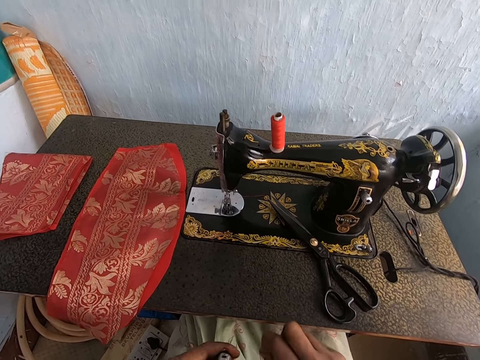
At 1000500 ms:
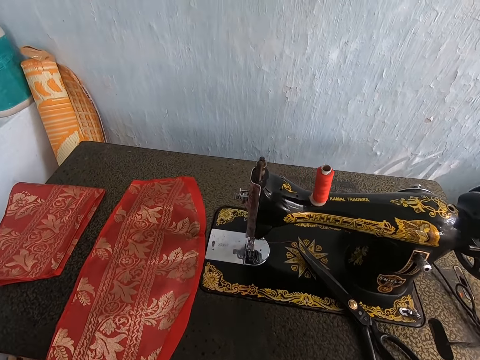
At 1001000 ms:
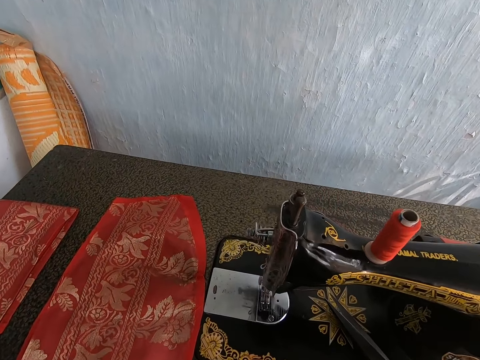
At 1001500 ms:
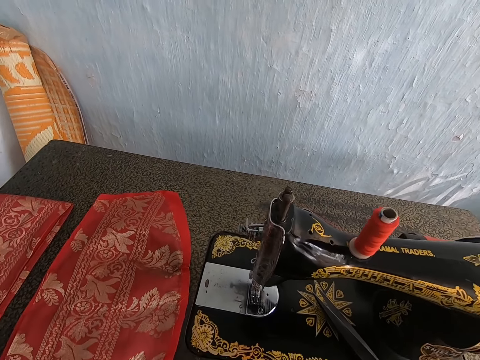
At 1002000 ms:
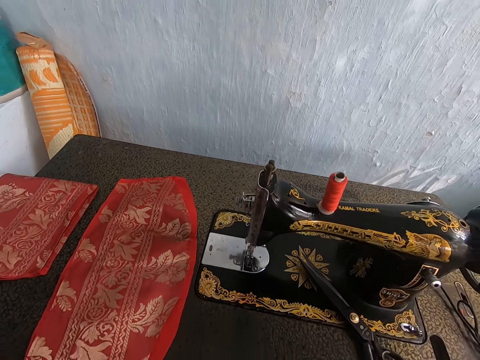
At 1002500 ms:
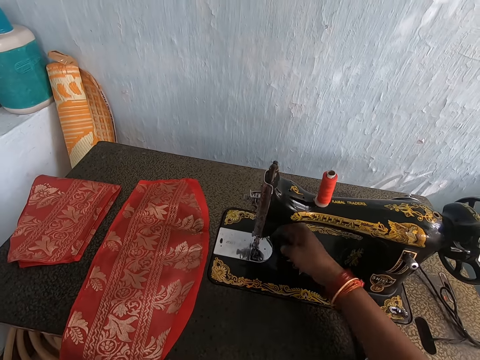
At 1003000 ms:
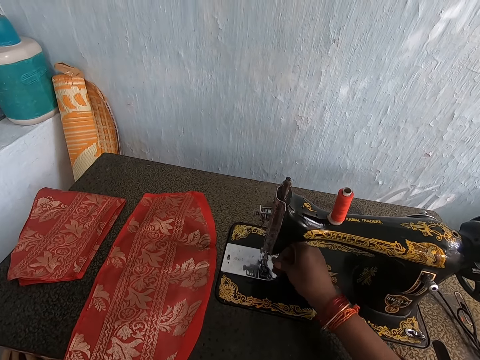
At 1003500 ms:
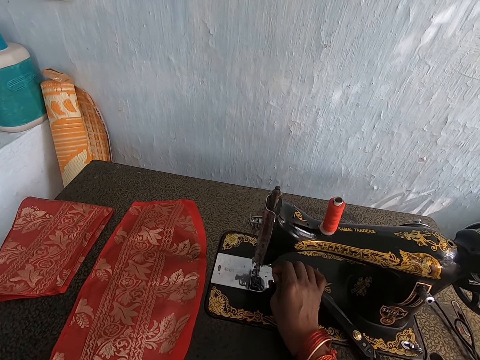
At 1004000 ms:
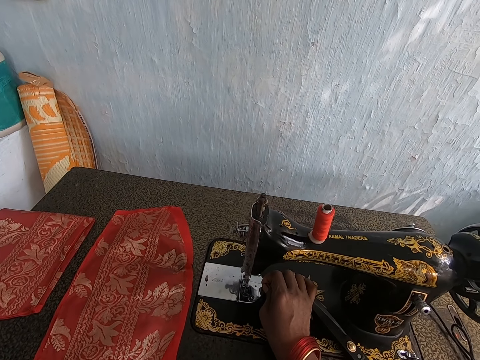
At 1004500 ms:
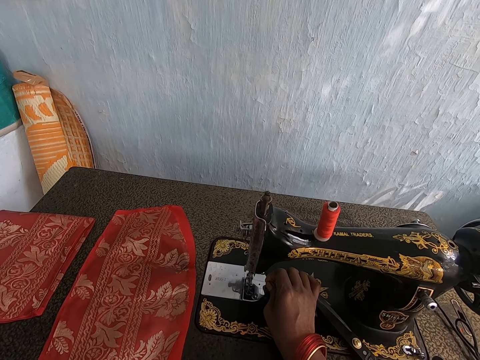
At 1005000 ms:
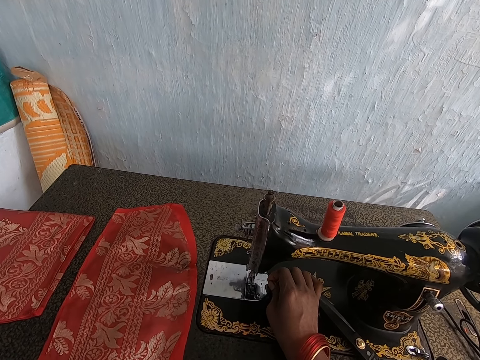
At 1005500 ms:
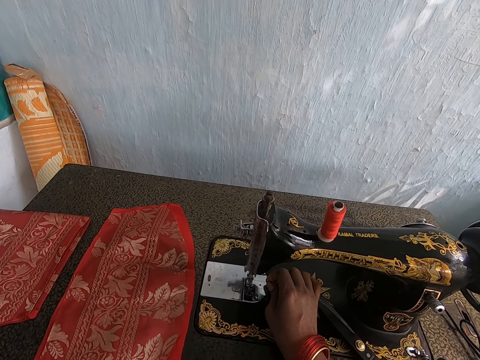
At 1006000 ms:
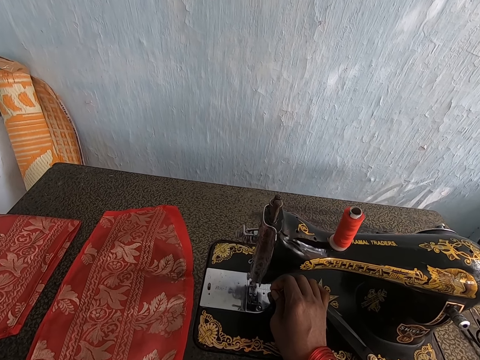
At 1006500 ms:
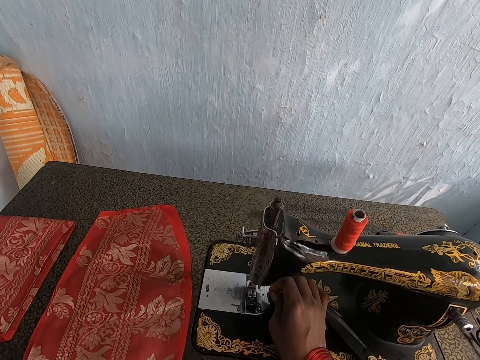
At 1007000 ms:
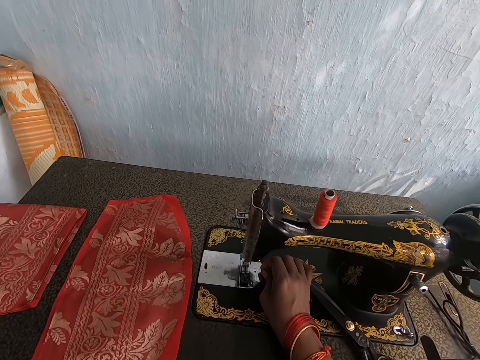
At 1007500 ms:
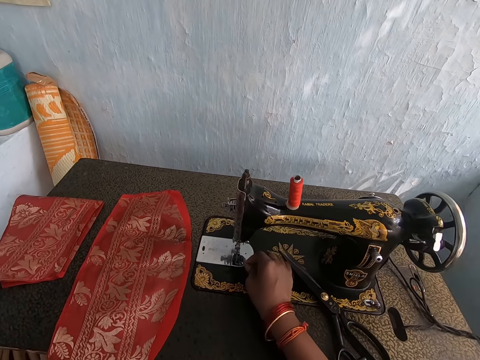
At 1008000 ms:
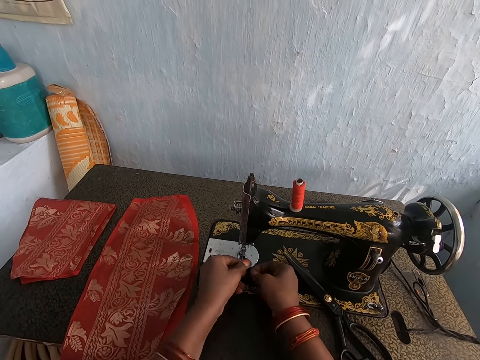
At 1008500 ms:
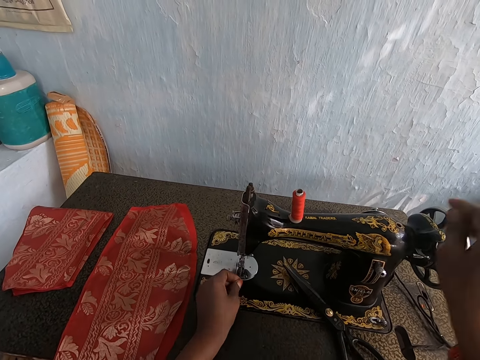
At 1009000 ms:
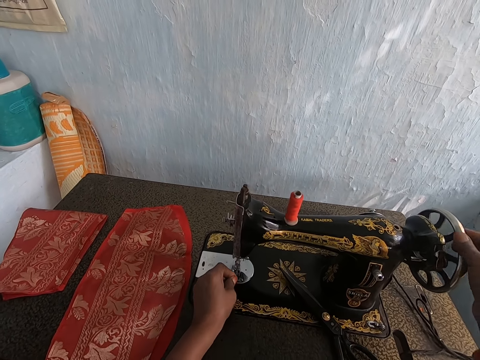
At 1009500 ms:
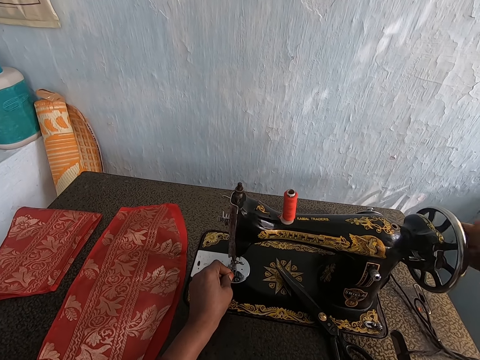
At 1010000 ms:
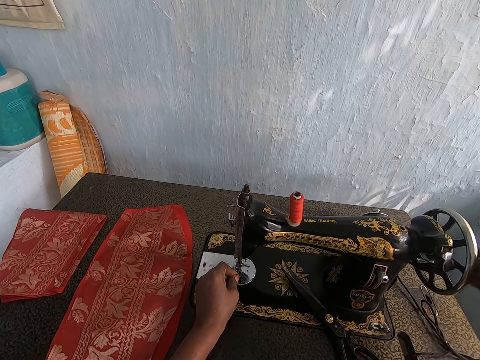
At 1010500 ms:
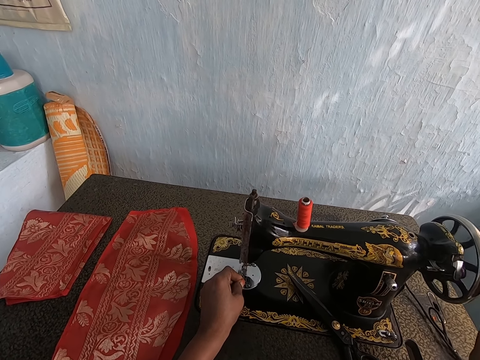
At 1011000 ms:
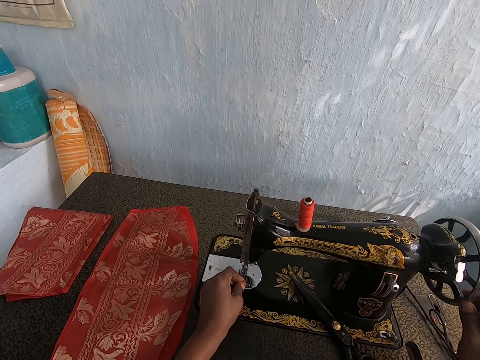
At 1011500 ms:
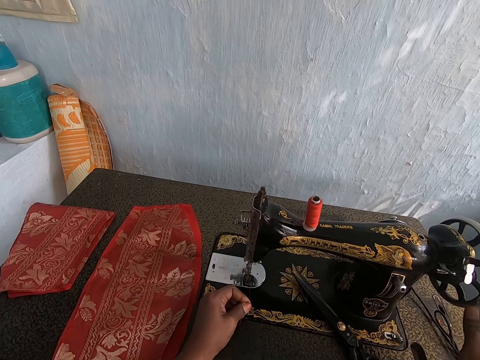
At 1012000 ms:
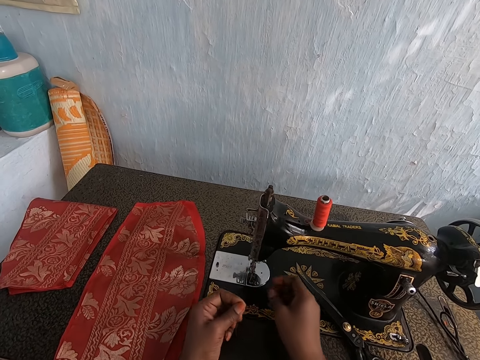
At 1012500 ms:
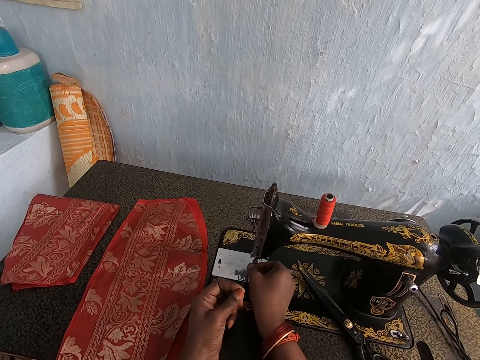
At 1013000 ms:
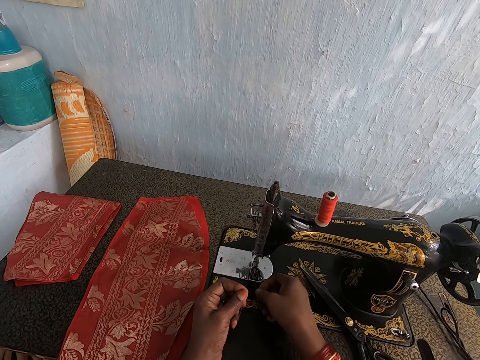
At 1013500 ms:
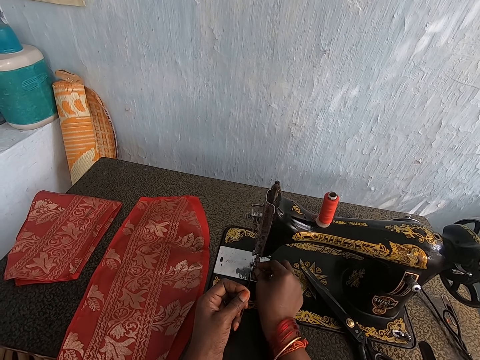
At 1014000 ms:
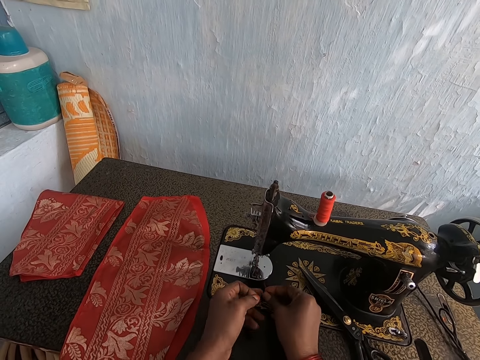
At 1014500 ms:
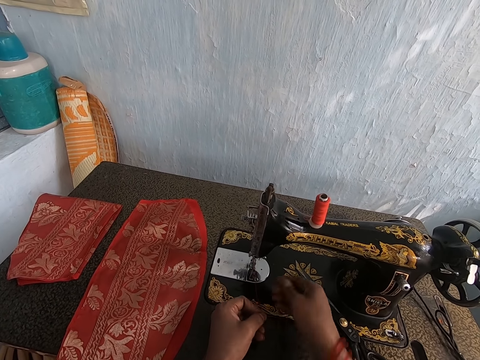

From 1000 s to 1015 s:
The camera wearer touches the thread in the presser foot of the sewing machine with her right hand. She puts the thread on the needle of the sewing machine. She holds the thread in the presser foot of the sewing machine with her left hand. She operates the balance wheel of the sewing machine with her right hand. She drags the thread in the presser foot of the sewing machine with her hands. She sorts out the thread.

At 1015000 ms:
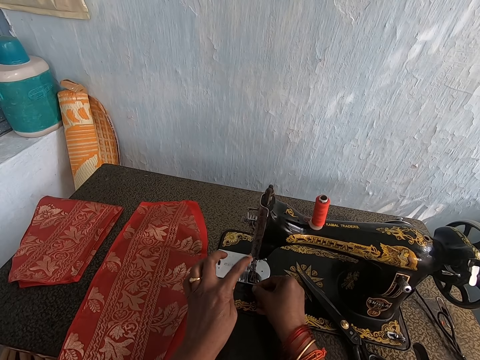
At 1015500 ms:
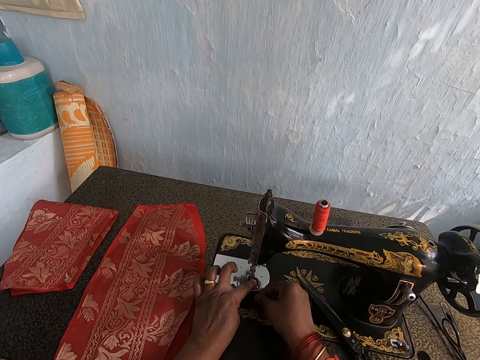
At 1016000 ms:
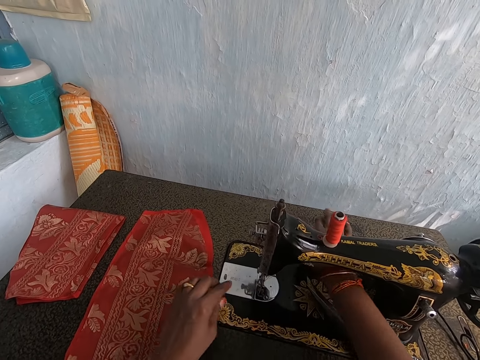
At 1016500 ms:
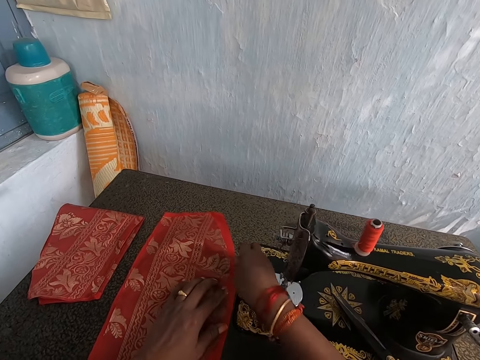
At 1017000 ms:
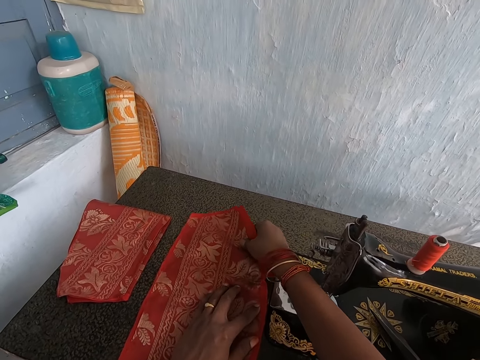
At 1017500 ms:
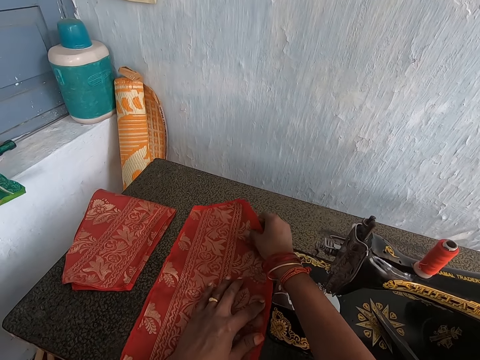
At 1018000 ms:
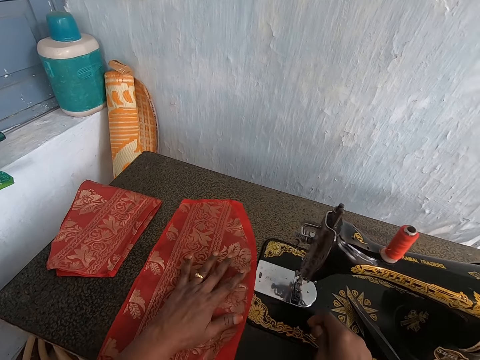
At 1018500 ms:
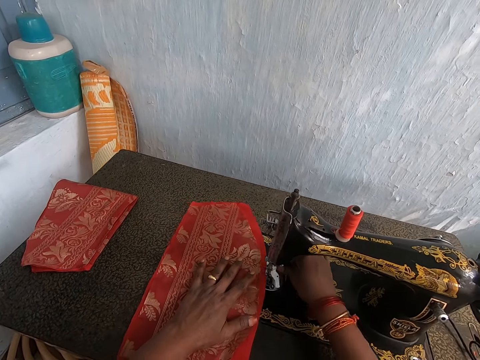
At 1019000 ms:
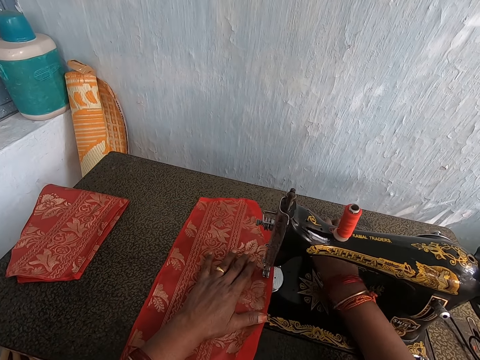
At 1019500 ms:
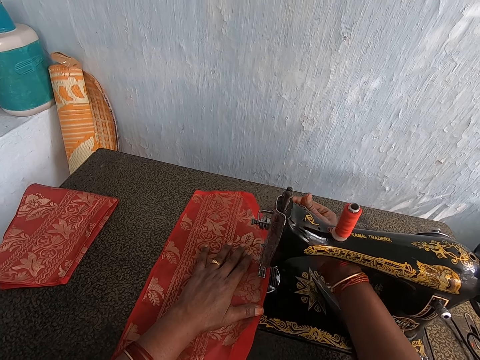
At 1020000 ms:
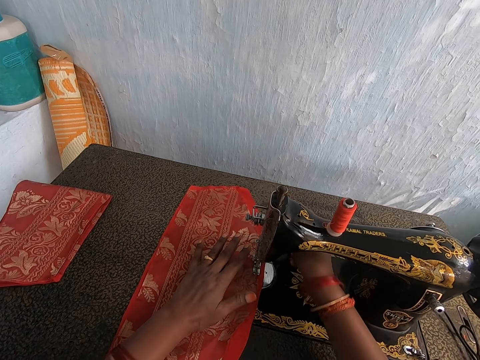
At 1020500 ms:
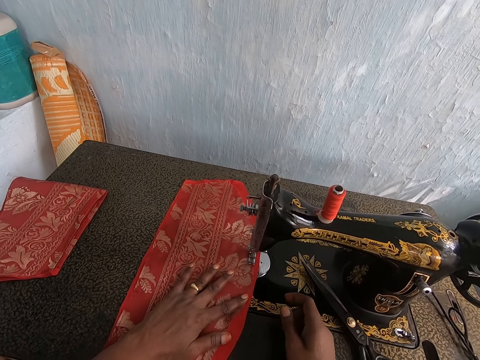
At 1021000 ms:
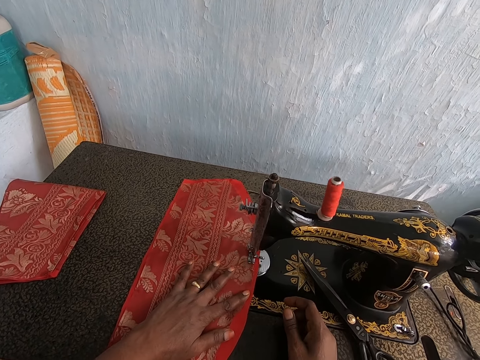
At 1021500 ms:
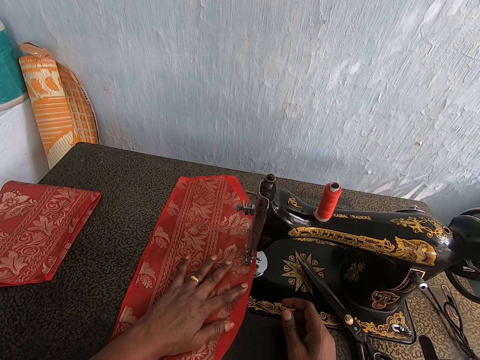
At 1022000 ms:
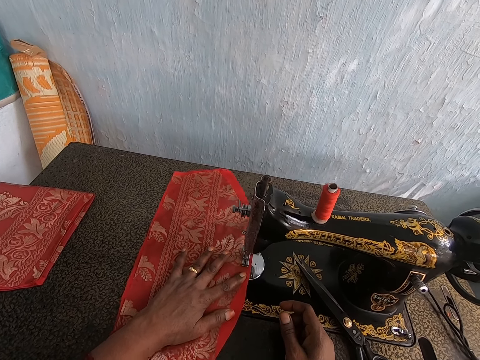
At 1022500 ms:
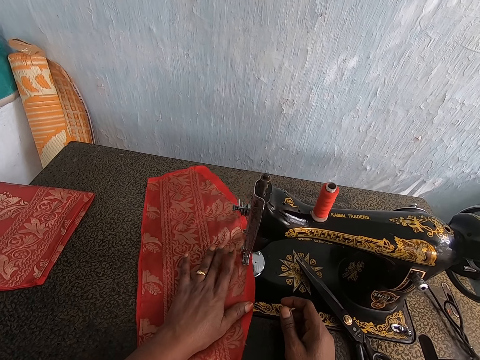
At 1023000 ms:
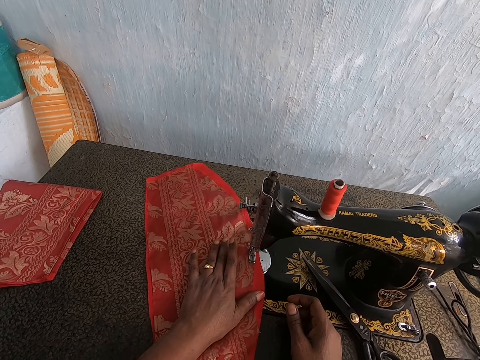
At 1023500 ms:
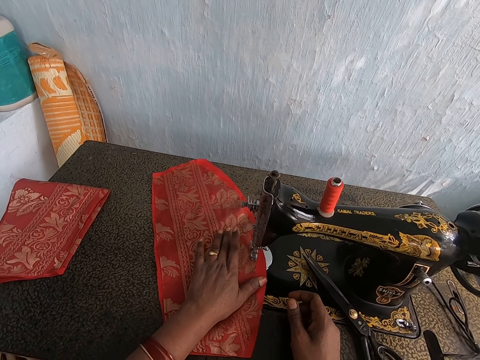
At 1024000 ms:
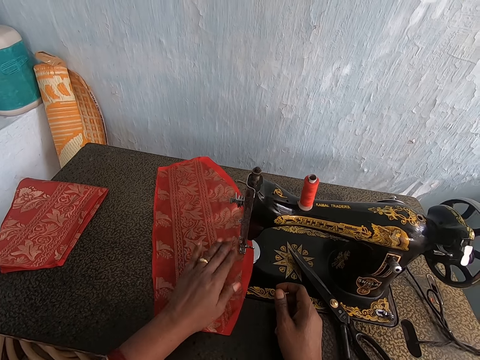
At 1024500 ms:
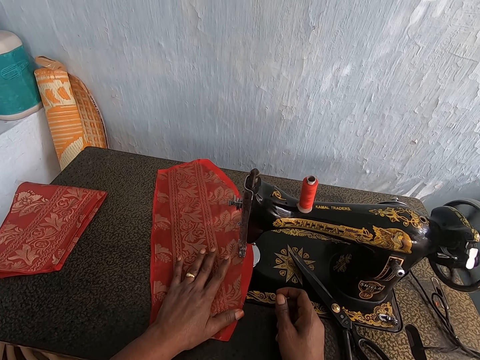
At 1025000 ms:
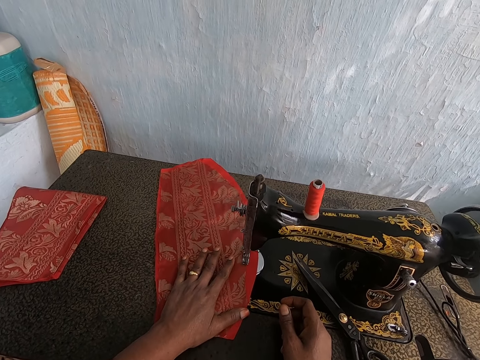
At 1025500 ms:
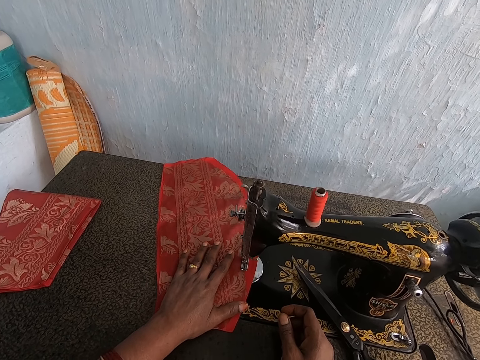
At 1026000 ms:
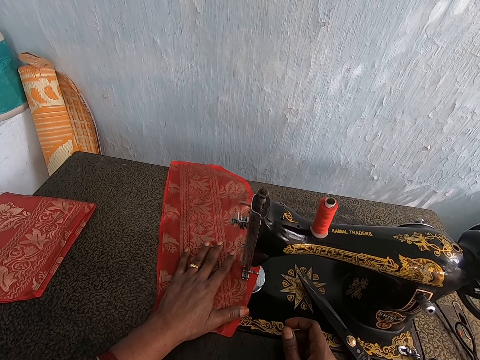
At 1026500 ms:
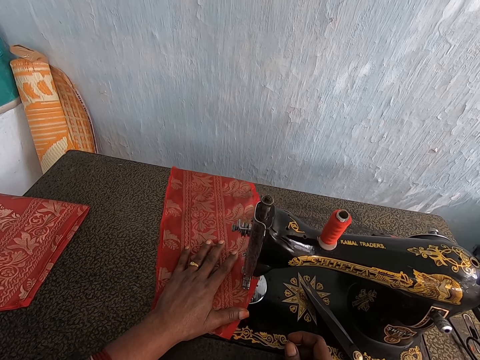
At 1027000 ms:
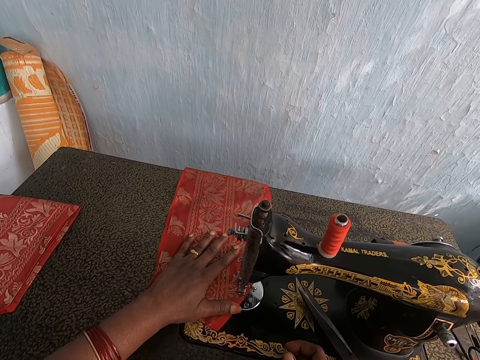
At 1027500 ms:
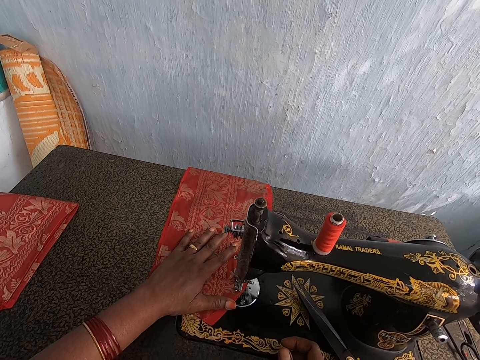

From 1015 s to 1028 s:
The camera wearer places her left hand on the thread in the presser foot of the sewing machine. She moves the thread in the presser foot of the sewing machine with her right hand. She touches the red lining material and the red patterned cloth on the sewing machine with her hands. She moves the red lining material and the red patterned cloth to the presser foot of the sewing machine with her left hand. She operates the presser bar lifter of the sewing machine with her right hand. She places her right hand on the sewing machine. She sews the red patterned cloth and the red lining material in her left hand with the sewing machine.
